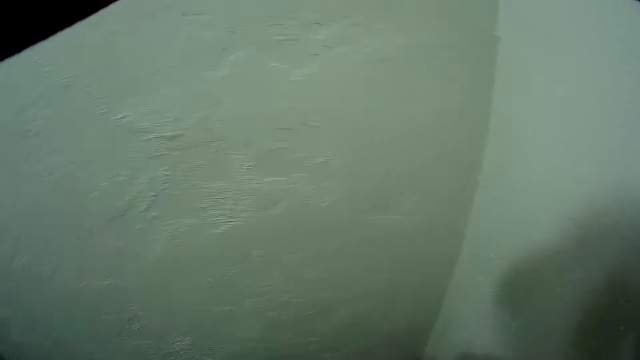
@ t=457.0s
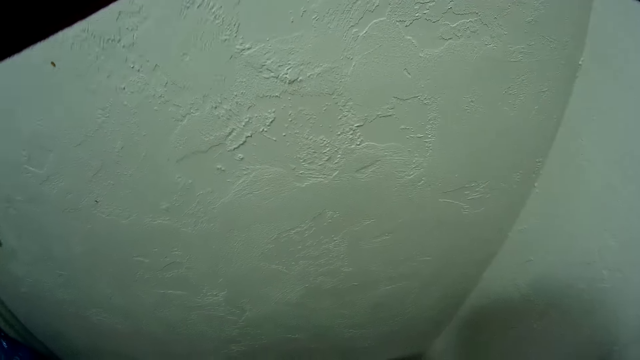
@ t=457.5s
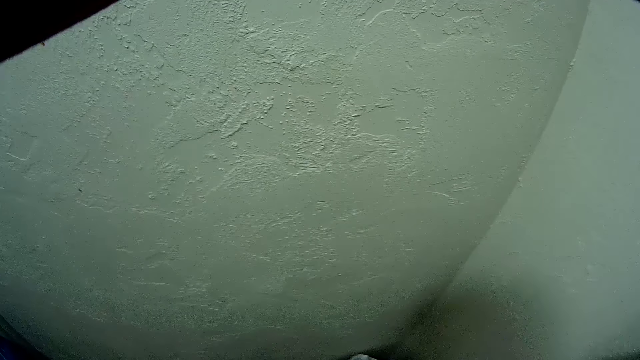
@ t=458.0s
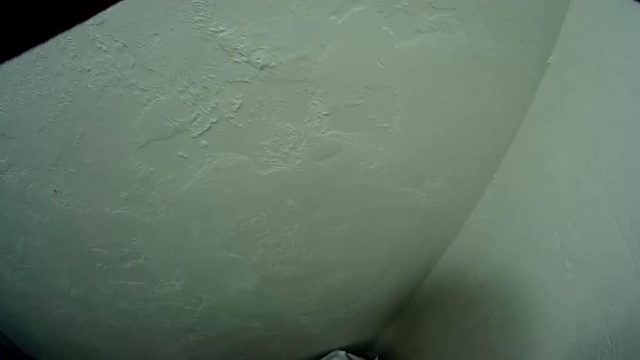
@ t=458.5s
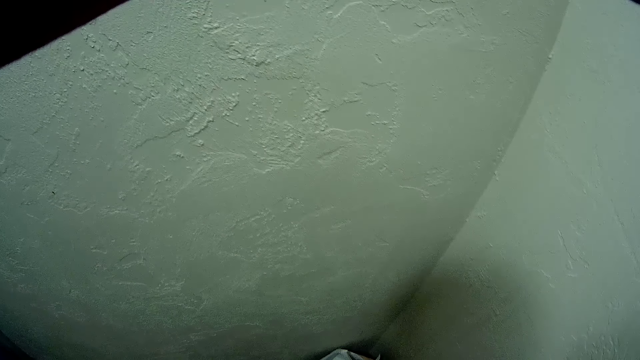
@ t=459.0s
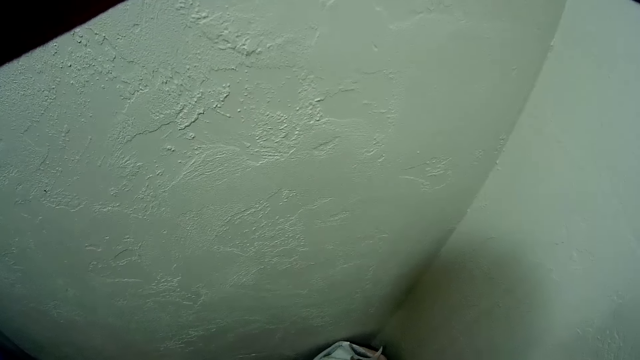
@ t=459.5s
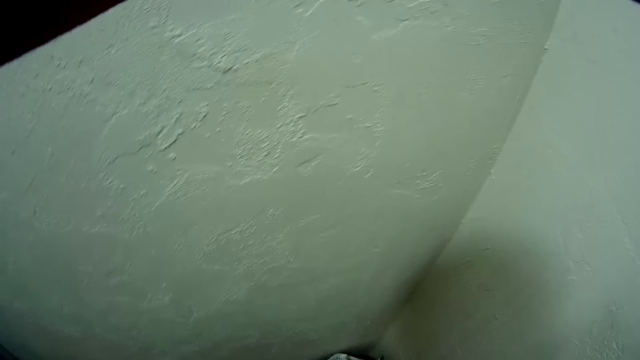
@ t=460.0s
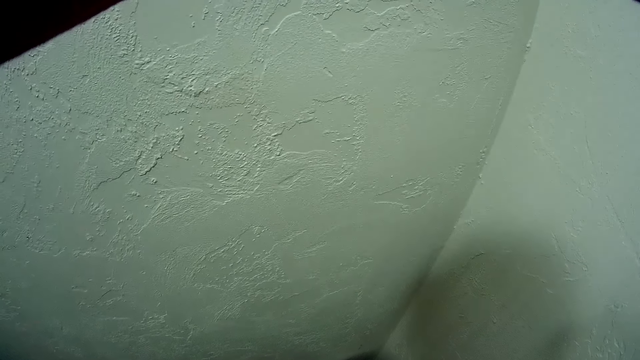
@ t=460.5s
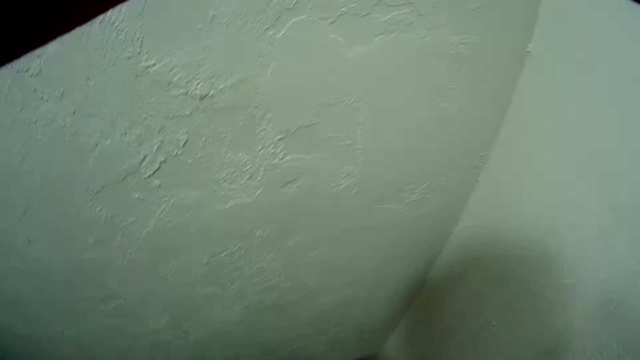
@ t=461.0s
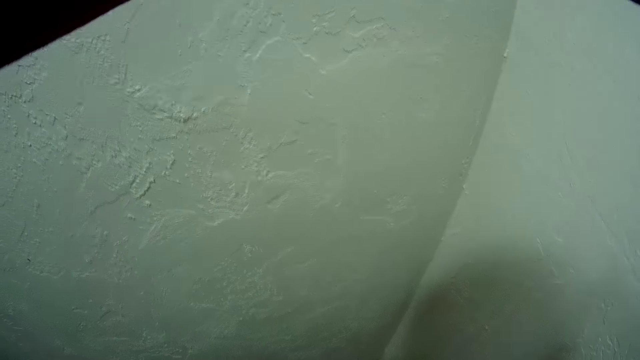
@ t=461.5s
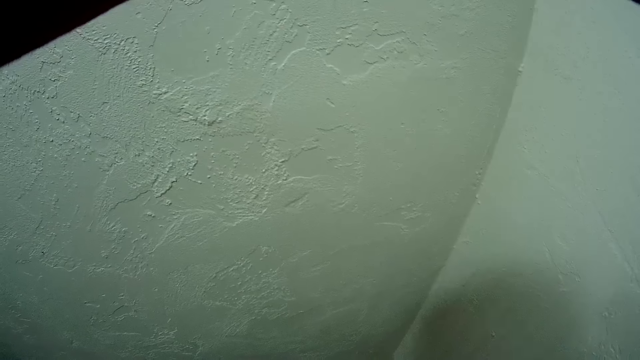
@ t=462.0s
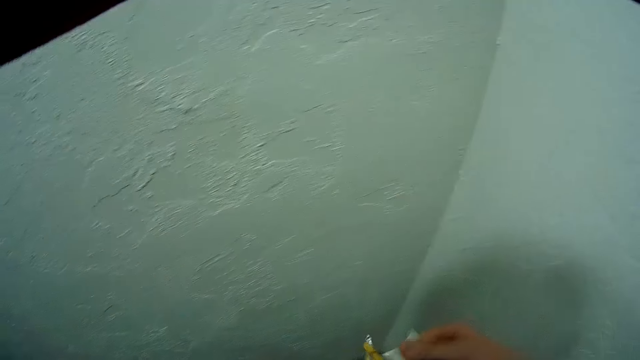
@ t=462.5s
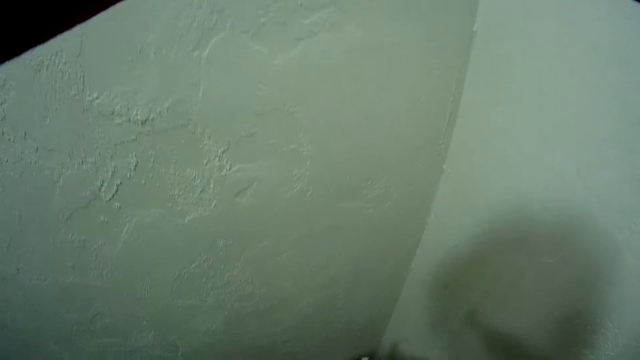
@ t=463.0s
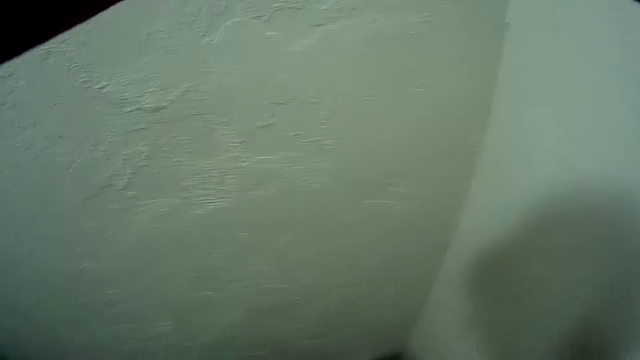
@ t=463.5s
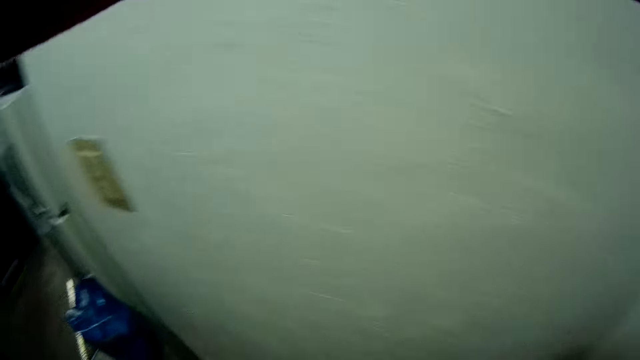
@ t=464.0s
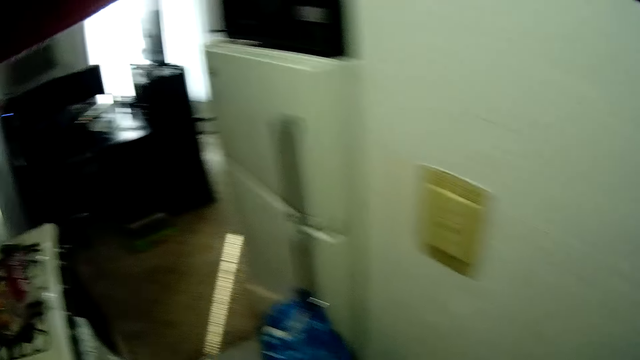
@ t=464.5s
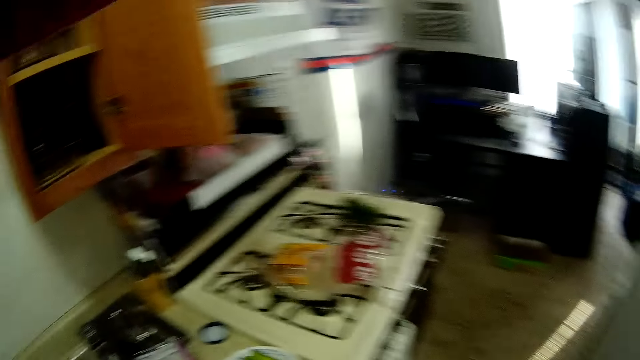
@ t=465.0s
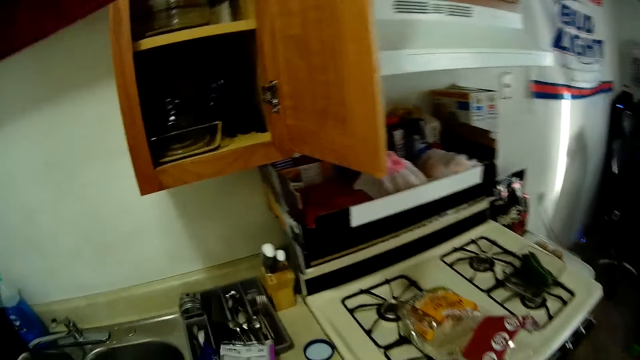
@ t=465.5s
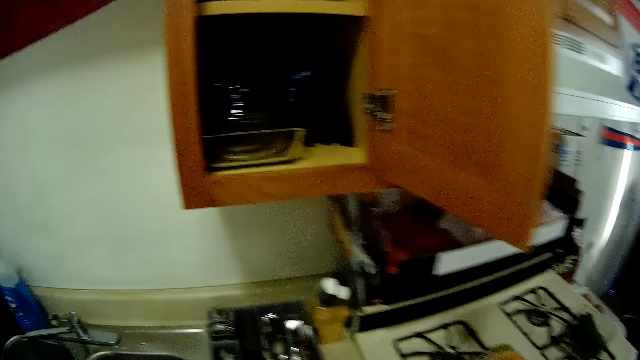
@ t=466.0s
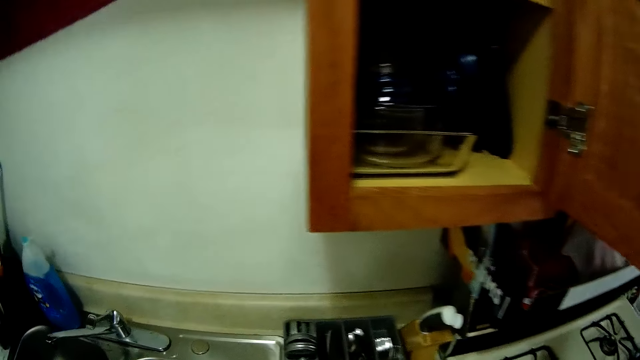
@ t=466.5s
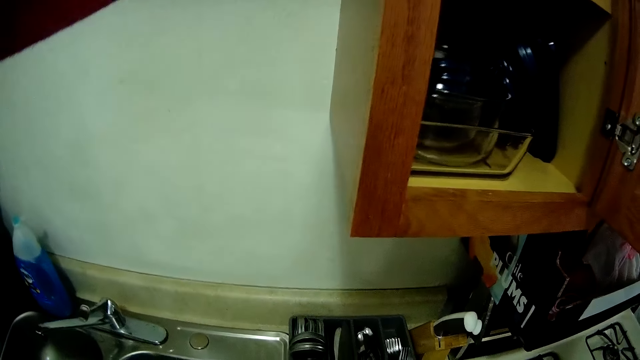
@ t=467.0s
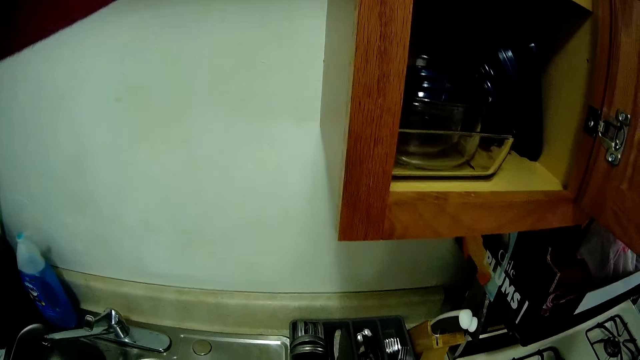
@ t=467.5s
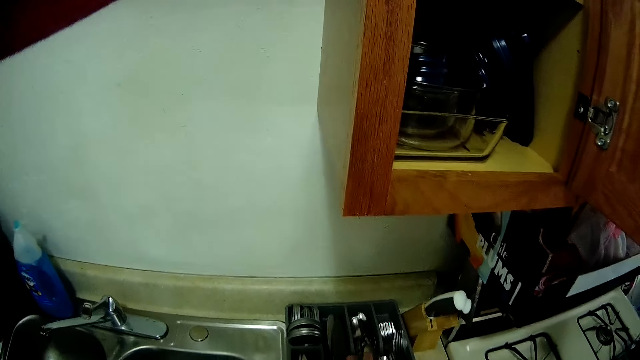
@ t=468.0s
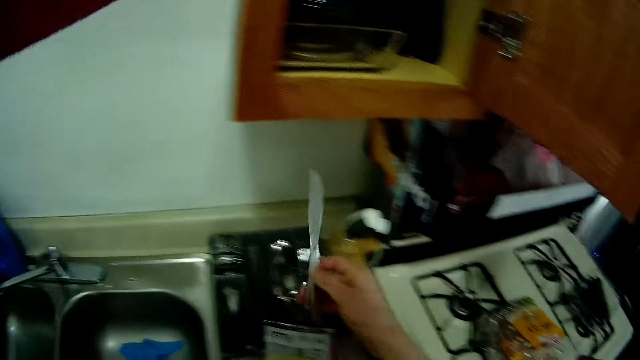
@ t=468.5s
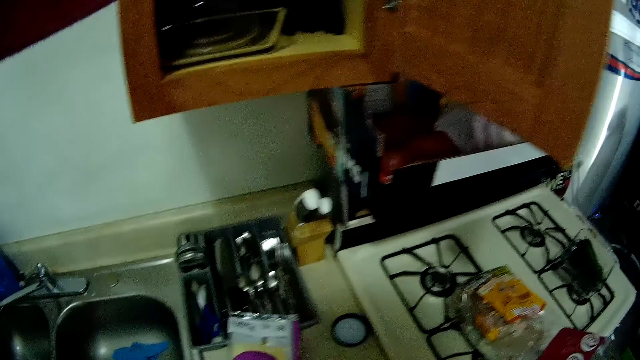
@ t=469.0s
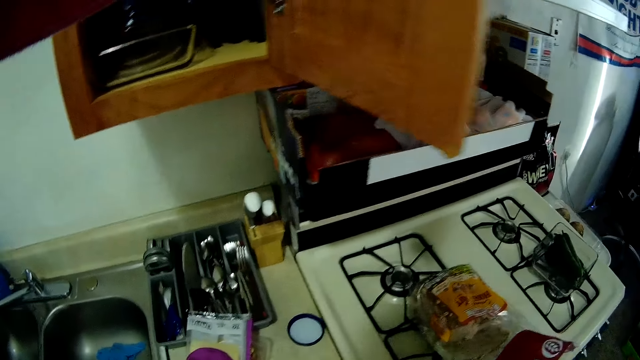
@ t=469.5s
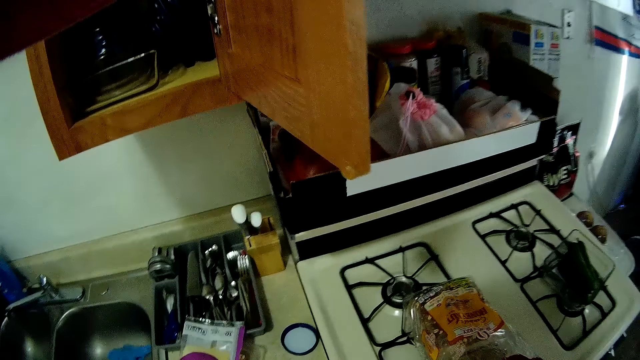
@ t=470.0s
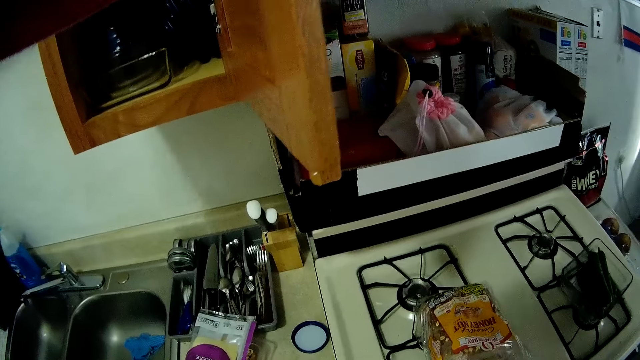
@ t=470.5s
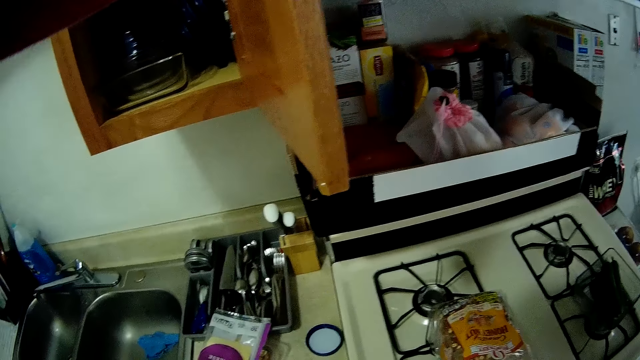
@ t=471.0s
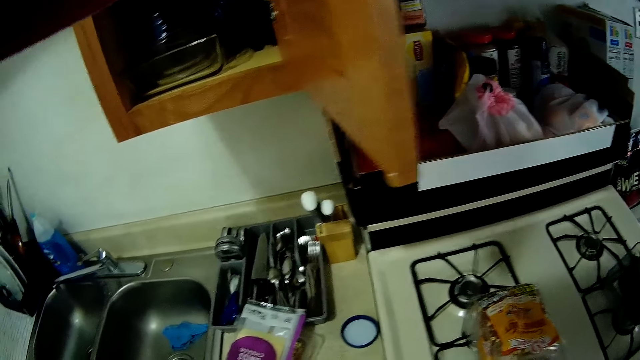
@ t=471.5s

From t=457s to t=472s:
The camera wearer looks around. He holds wraps. He looks around and walks around. He looks around. He picks up a spreading knife from a spoon rack with his right hand. He looks around.

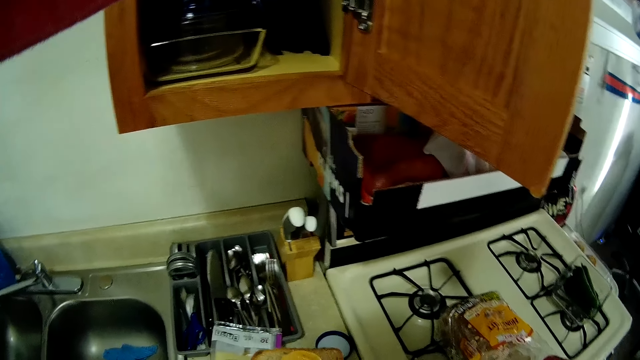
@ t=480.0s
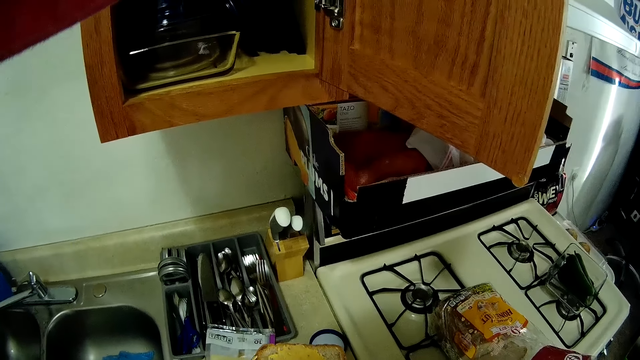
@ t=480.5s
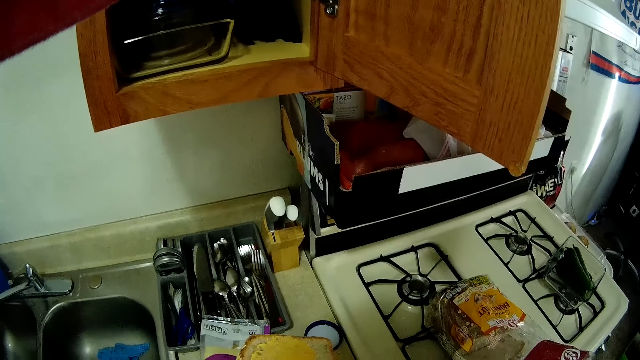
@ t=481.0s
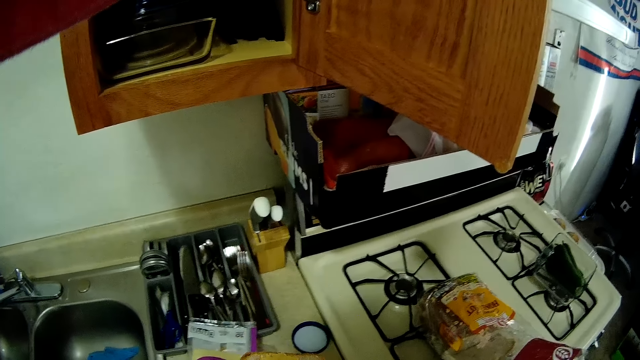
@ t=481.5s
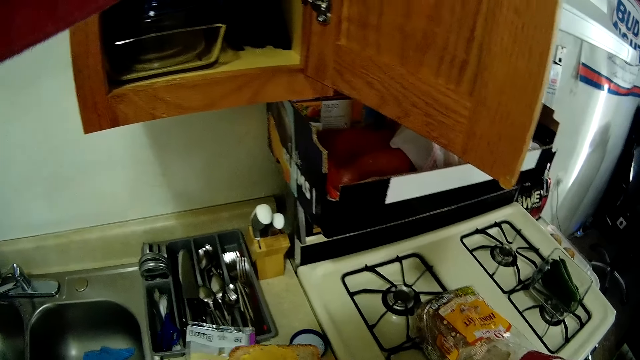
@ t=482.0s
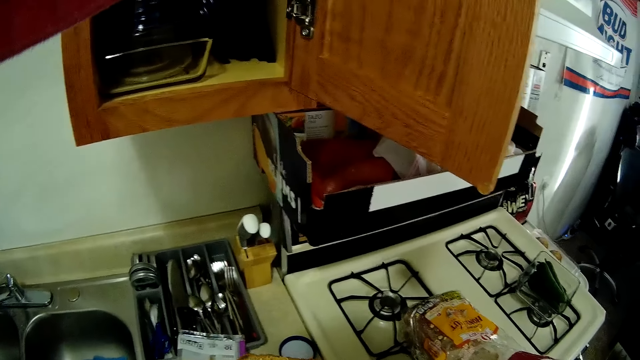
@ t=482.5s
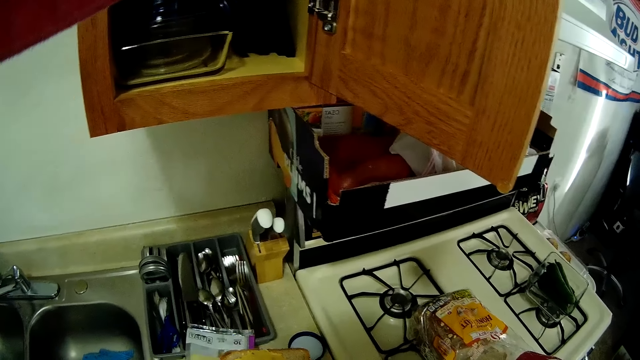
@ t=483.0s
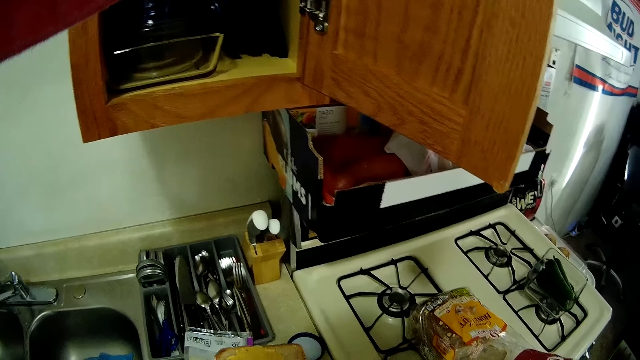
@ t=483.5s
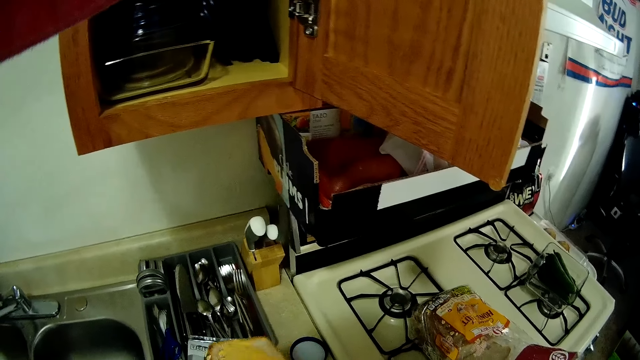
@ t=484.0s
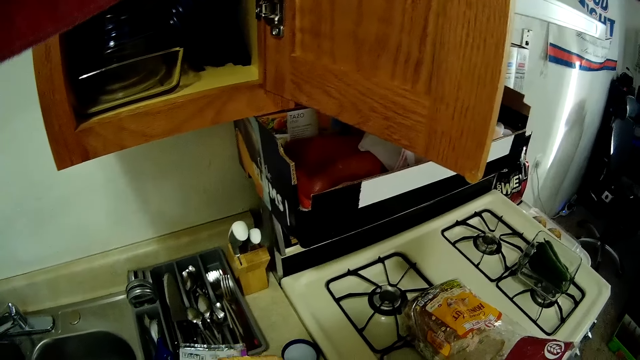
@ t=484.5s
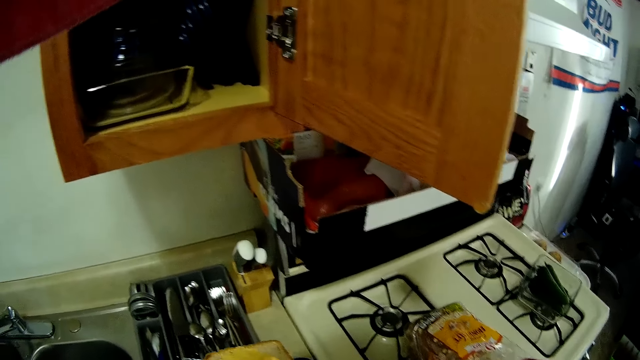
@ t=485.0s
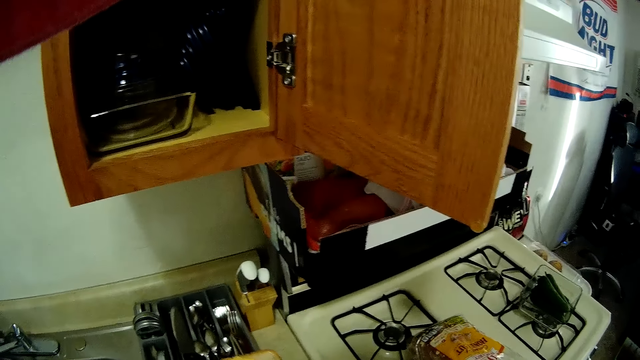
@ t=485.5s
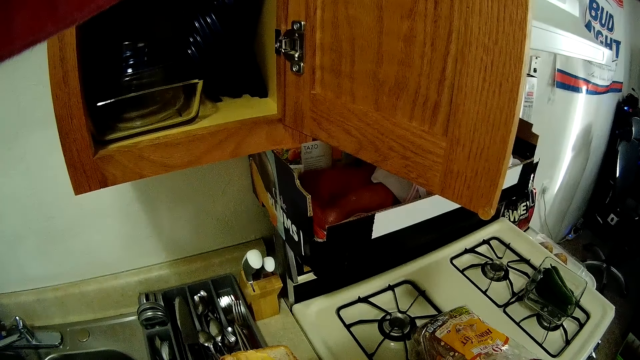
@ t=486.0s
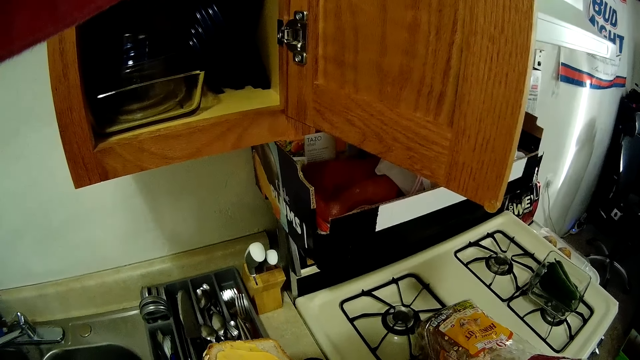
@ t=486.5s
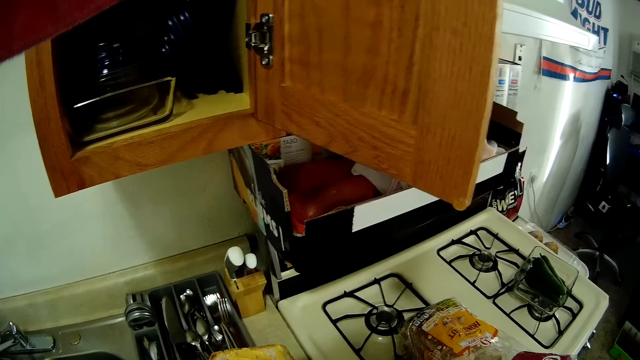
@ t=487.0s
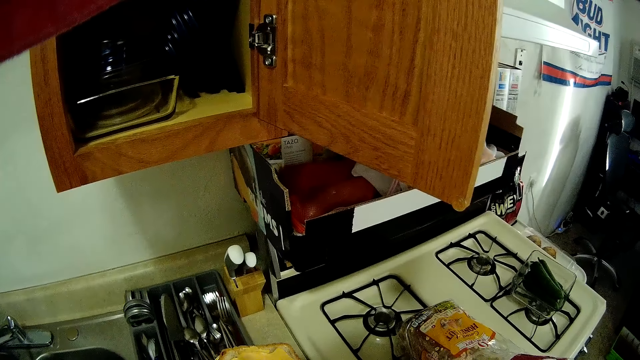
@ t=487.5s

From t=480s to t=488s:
The camera wearer spreads butter or sandwich spread on a slice of bread with a spreading knife in his right hand.
